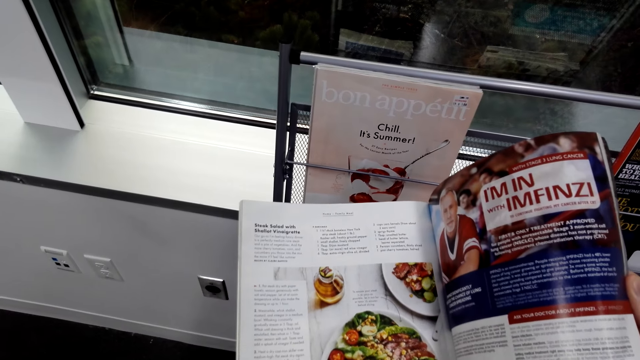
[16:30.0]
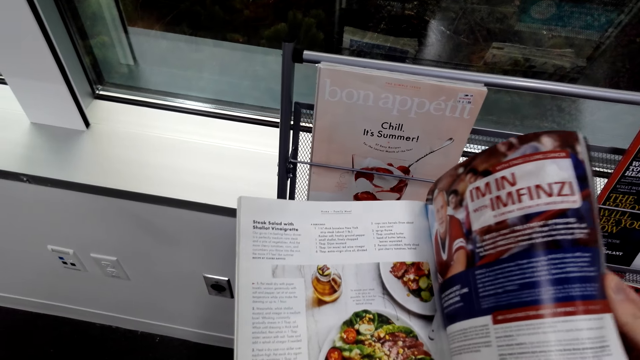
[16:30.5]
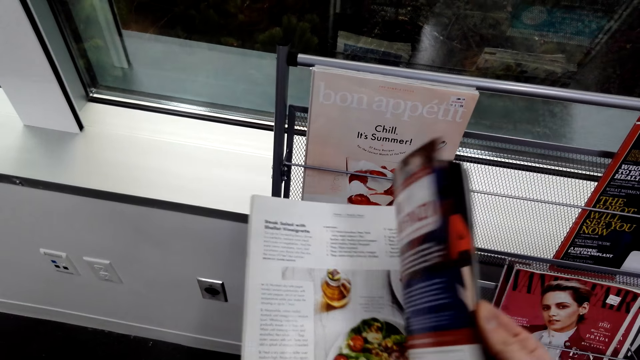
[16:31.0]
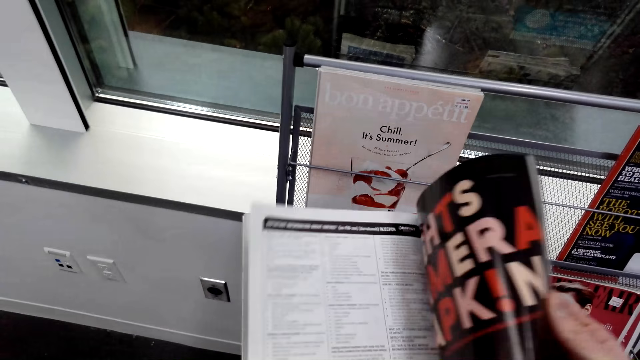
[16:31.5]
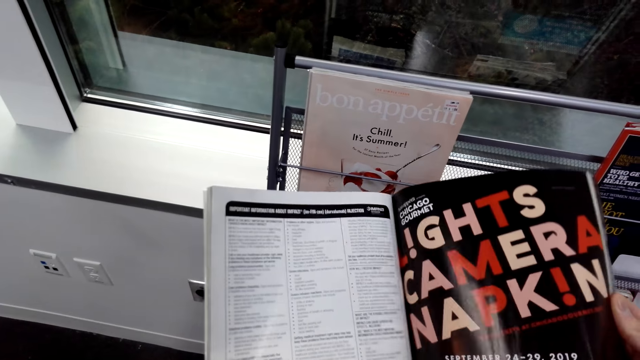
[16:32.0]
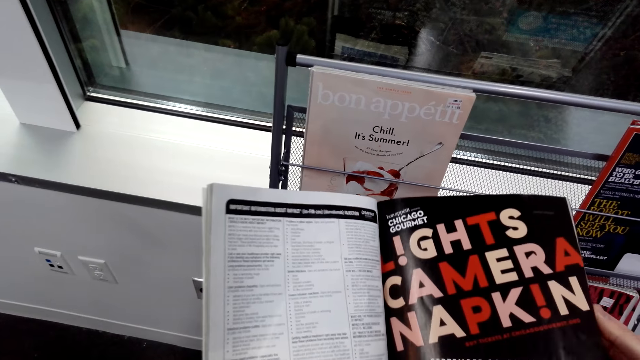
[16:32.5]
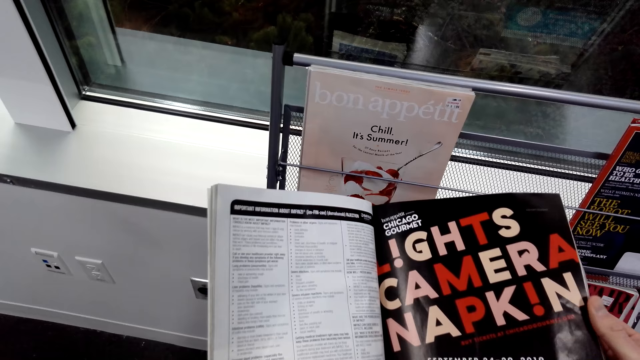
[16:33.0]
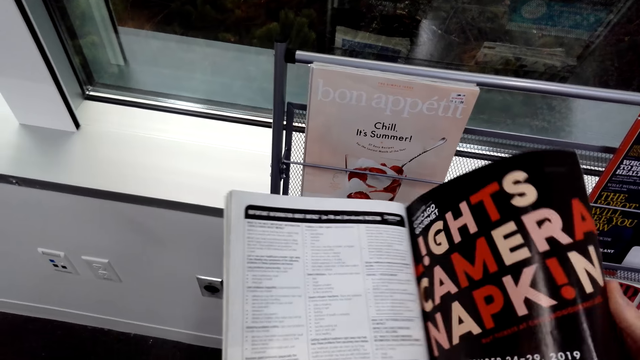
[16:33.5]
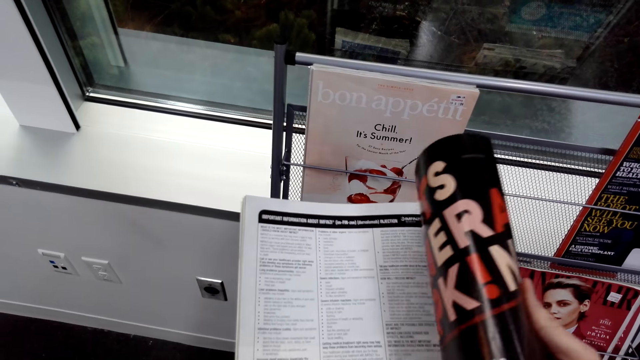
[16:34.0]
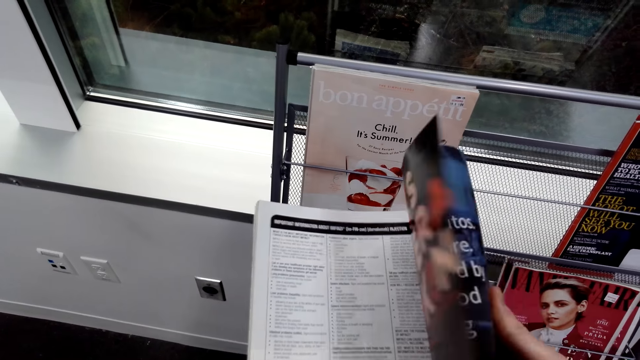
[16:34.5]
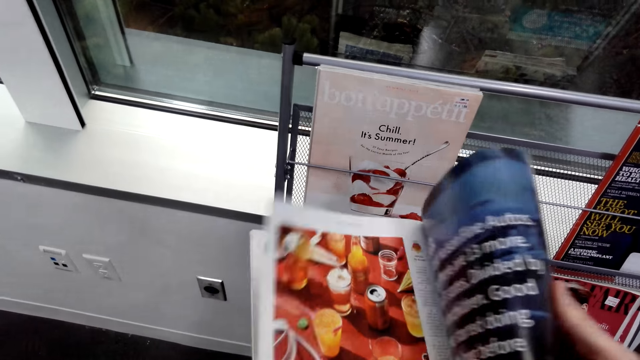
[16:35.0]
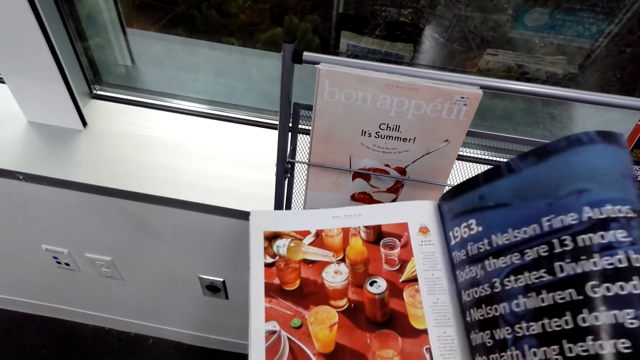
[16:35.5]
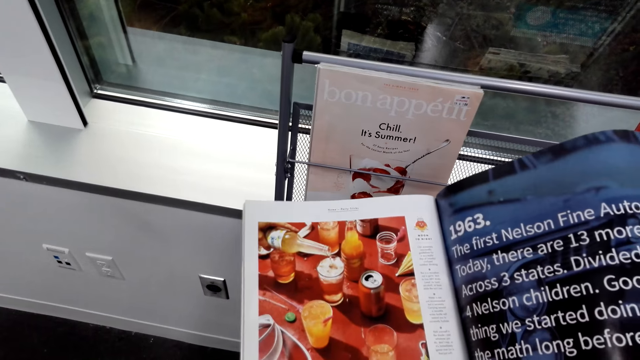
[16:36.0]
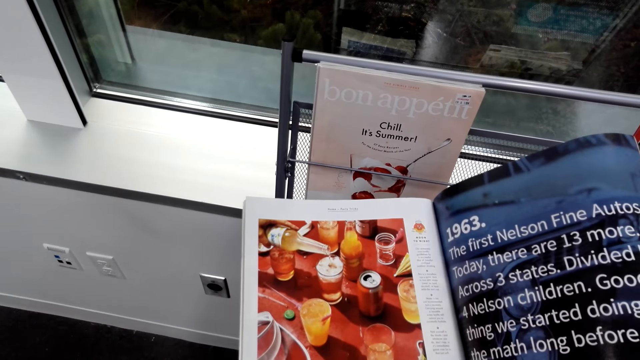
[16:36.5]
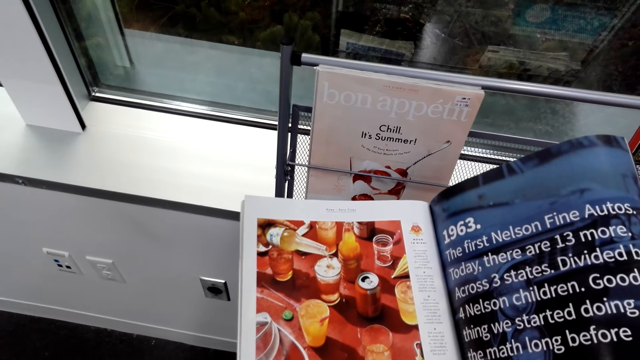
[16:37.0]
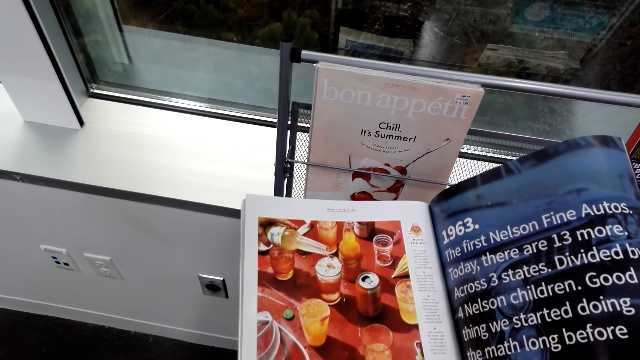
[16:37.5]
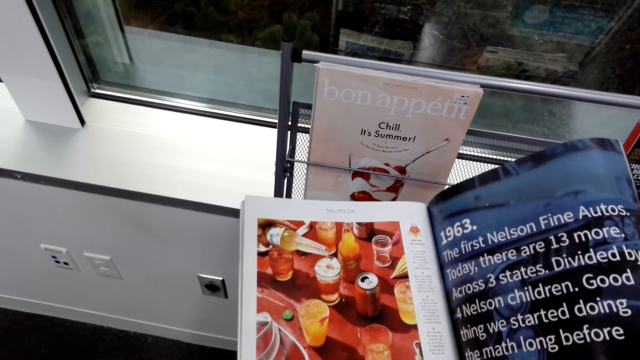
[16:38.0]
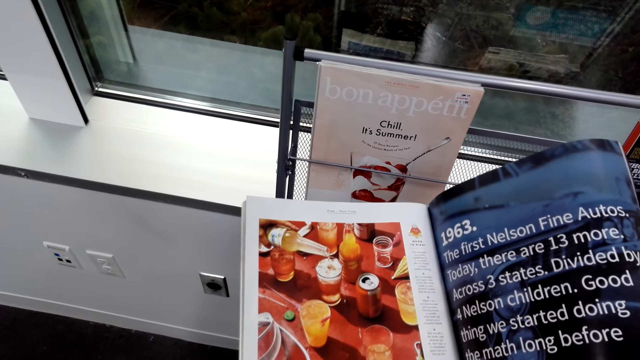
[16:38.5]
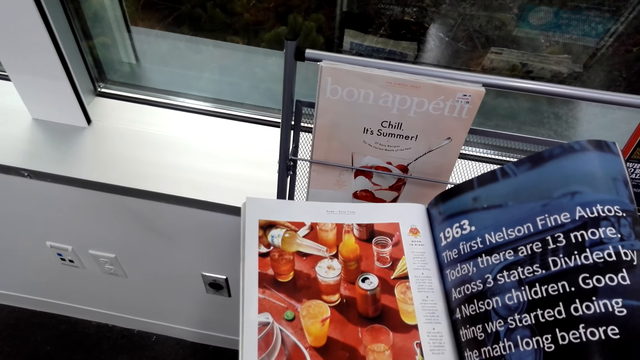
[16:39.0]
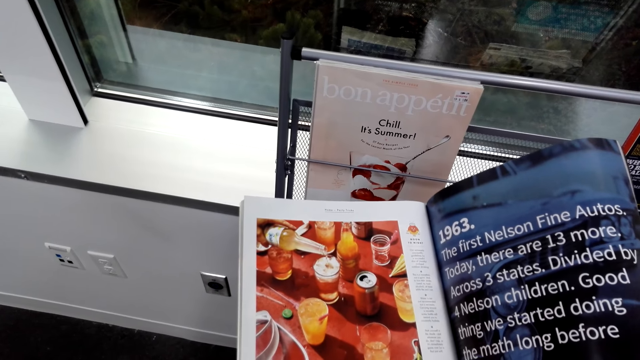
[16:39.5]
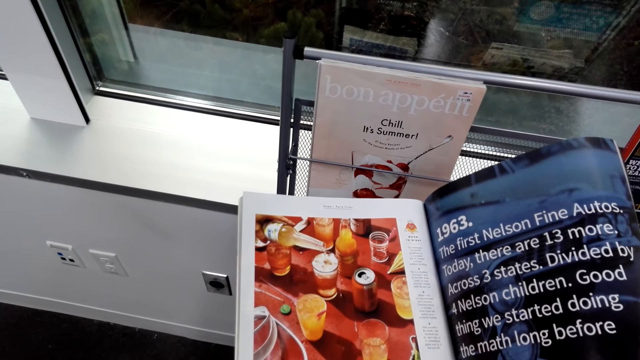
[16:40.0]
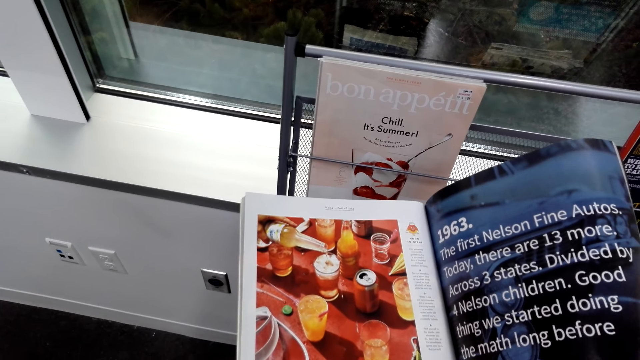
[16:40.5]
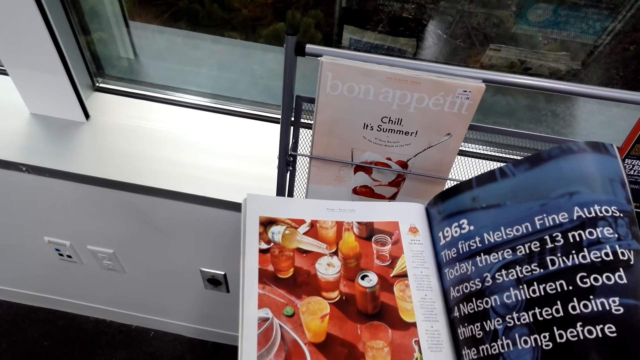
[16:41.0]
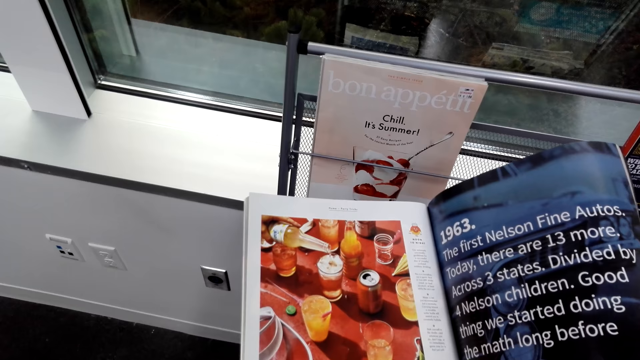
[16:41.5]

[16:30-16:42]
The camera wearer flips a page. They look at the magazine. They flip a page. They look at the magazine.

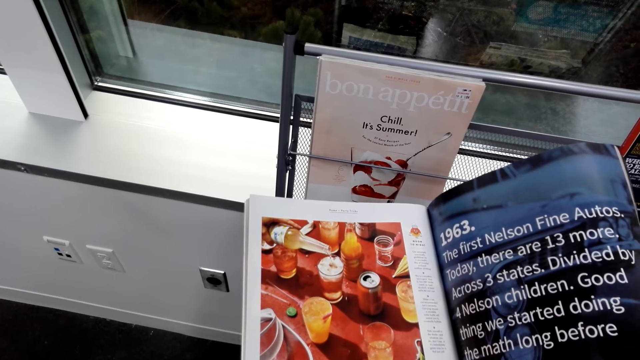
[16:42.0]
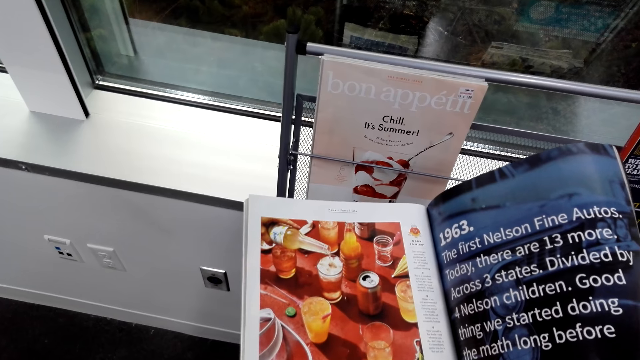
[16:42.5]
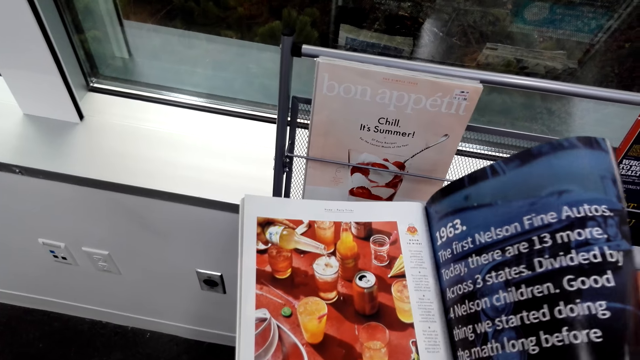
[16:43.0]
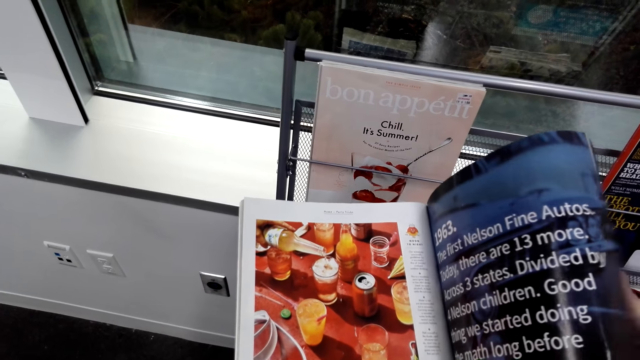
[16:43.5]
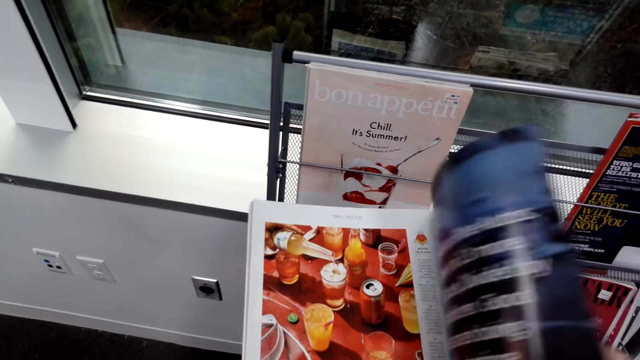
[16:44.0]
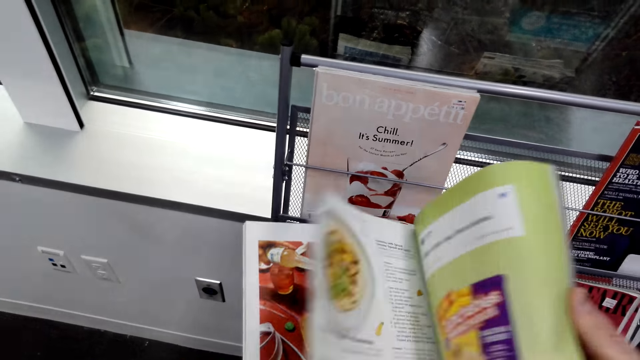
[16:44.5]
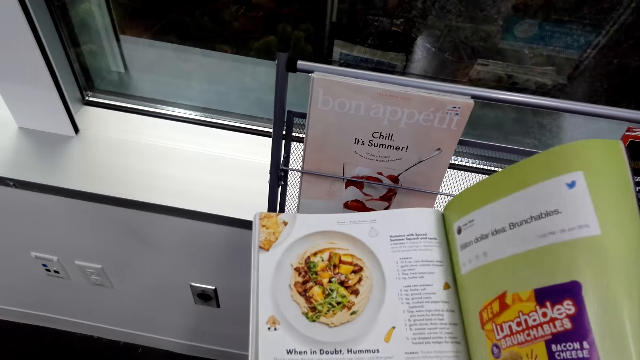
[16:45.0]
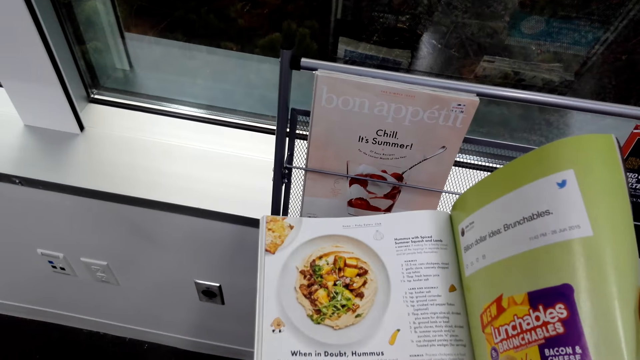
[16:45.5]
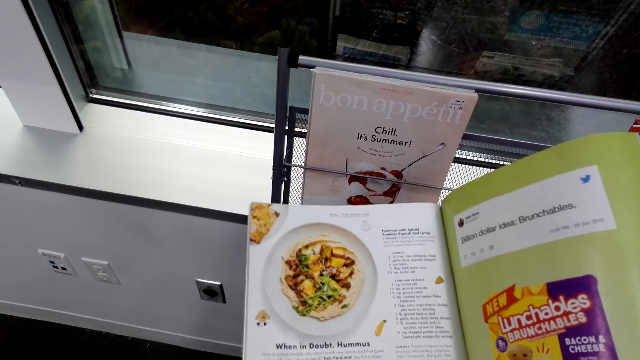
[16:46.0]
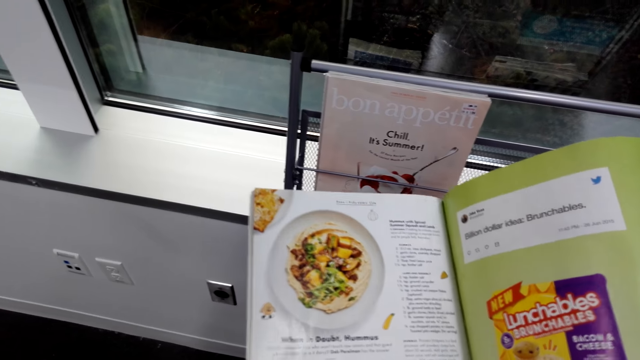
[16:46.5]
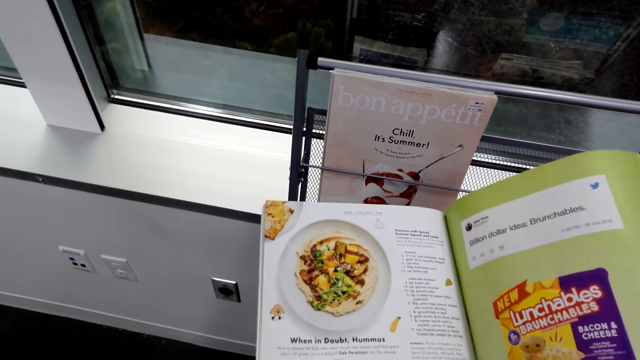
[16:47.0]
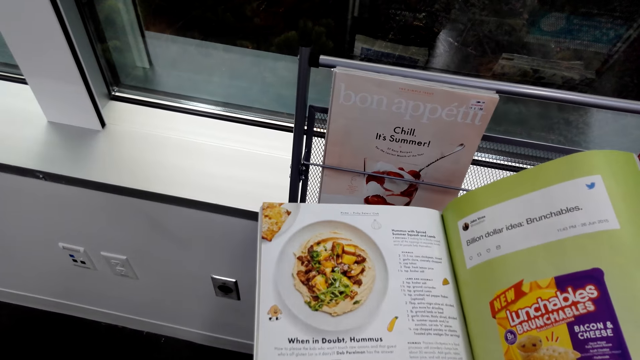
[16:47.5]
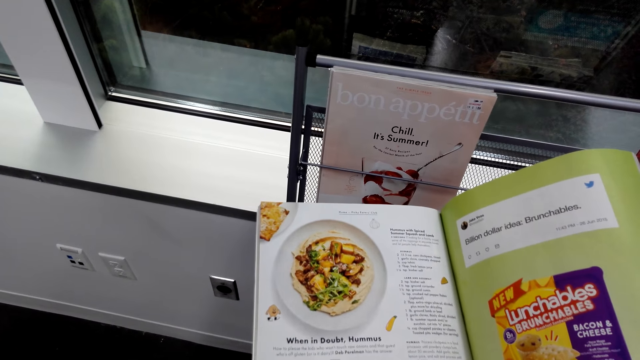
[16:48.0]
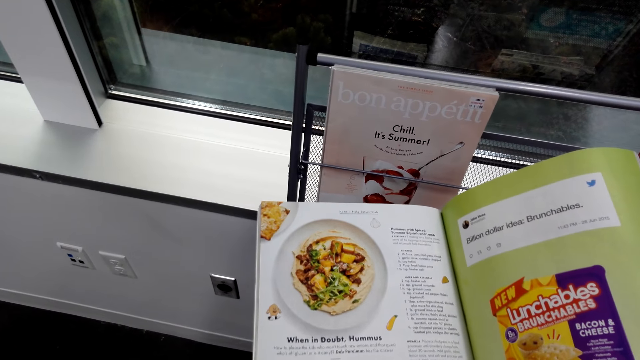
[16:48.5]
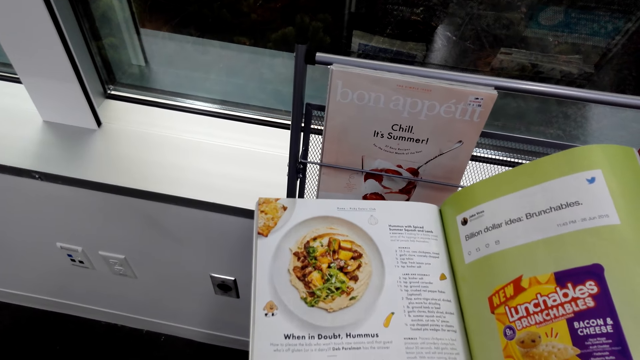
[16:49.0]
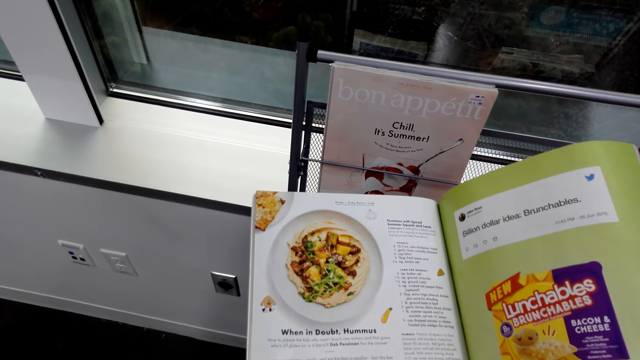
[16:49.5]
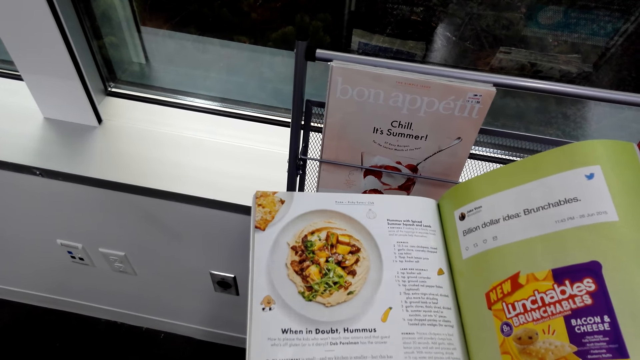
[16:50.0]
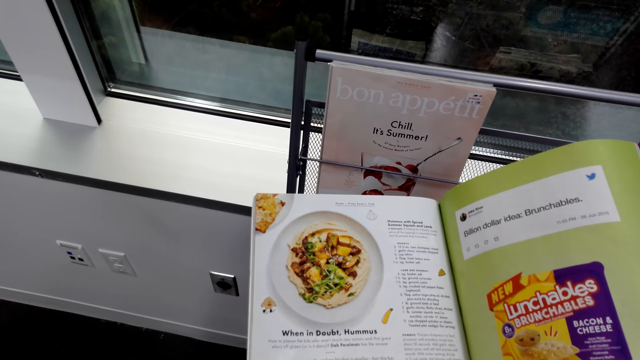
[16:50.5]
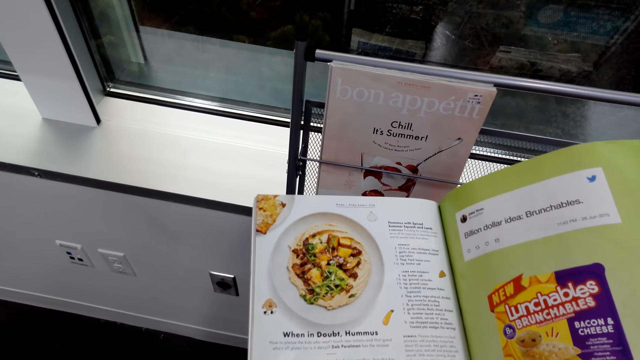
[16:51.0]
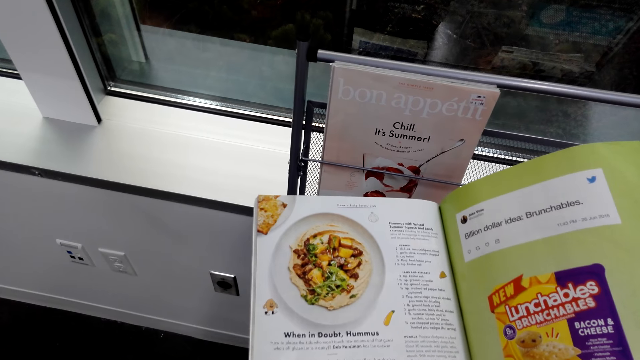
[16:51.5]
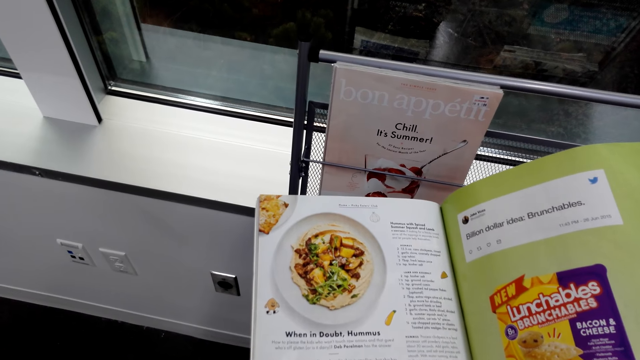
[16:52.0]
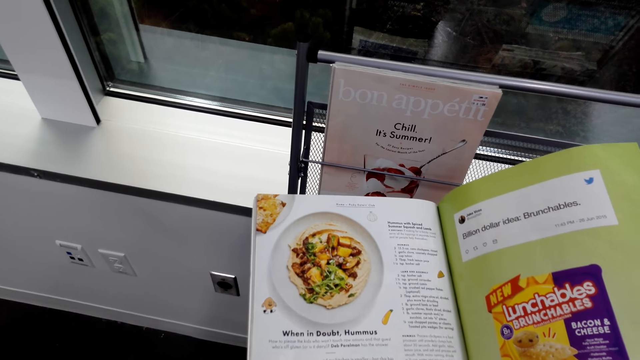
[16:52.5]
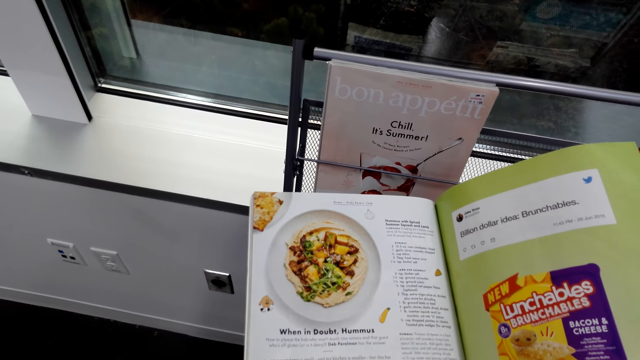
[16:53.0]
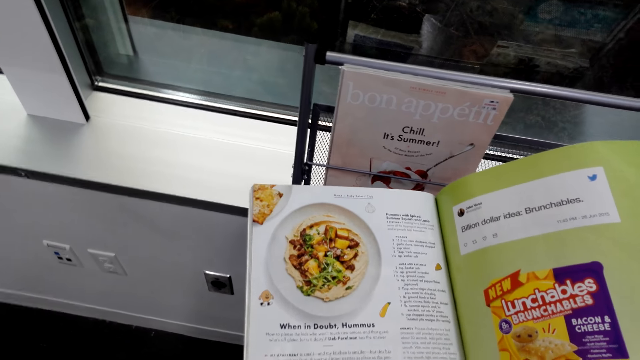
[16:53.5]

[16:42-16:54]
The camera wearer flips a page. They read the magazine.
